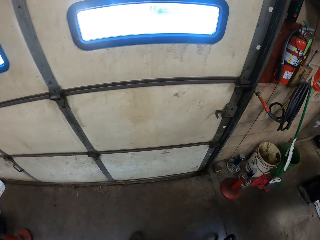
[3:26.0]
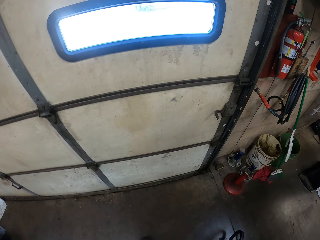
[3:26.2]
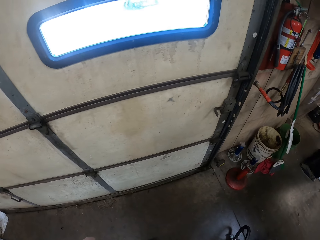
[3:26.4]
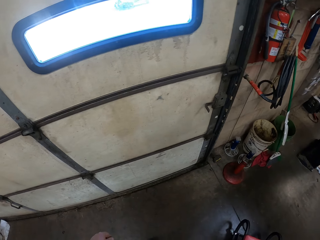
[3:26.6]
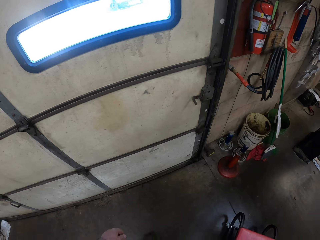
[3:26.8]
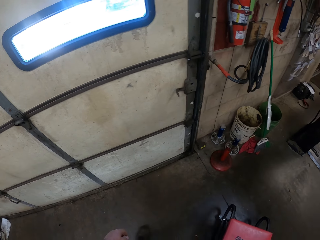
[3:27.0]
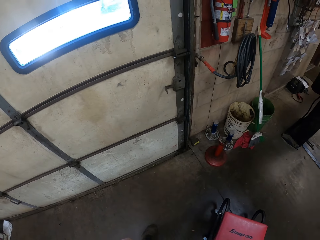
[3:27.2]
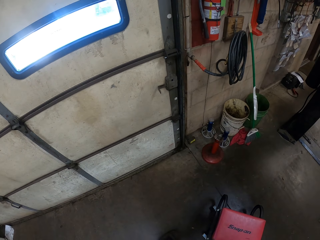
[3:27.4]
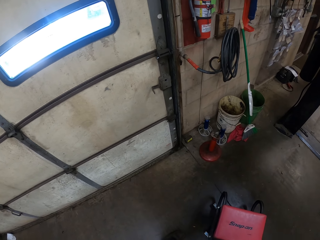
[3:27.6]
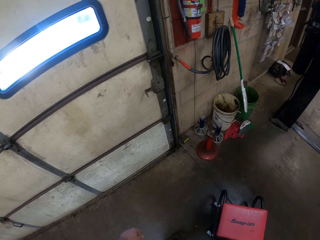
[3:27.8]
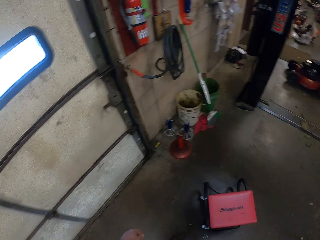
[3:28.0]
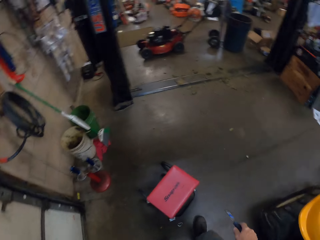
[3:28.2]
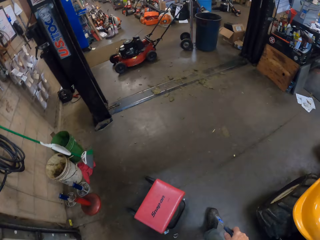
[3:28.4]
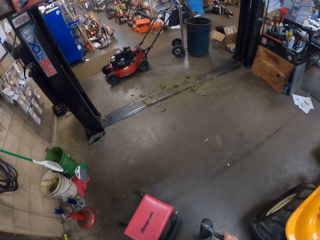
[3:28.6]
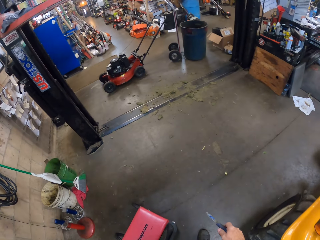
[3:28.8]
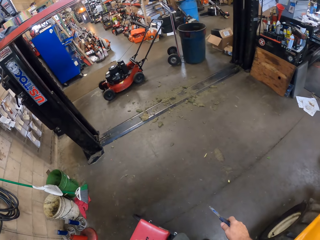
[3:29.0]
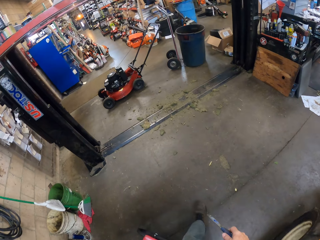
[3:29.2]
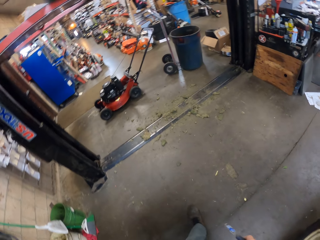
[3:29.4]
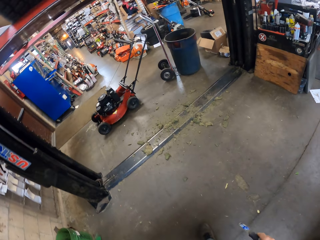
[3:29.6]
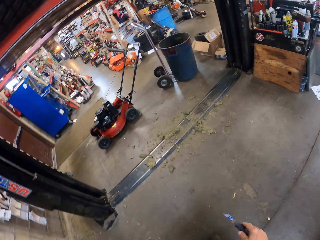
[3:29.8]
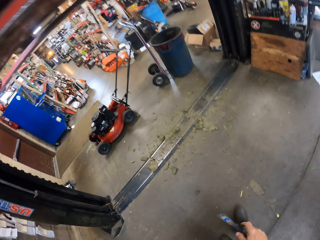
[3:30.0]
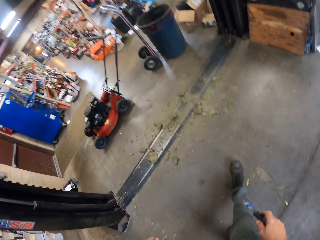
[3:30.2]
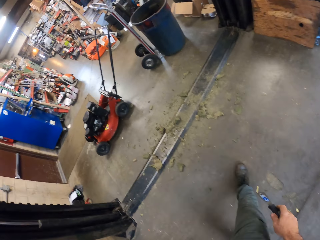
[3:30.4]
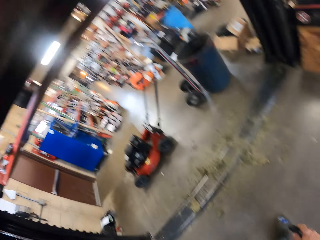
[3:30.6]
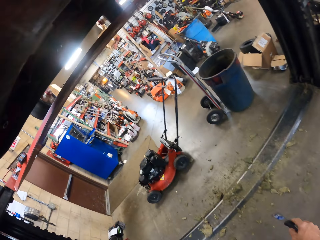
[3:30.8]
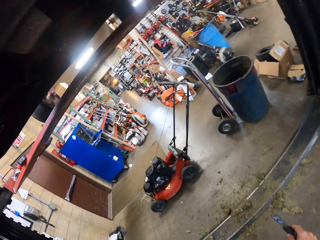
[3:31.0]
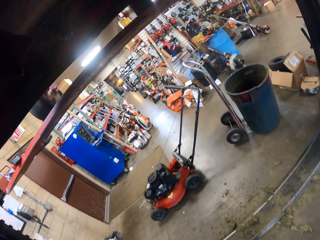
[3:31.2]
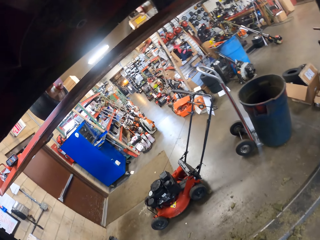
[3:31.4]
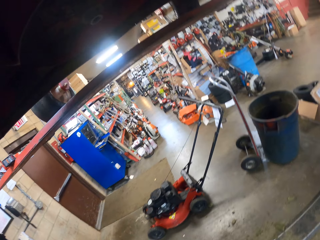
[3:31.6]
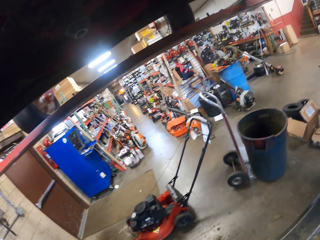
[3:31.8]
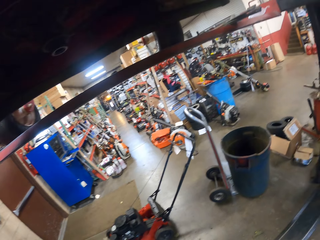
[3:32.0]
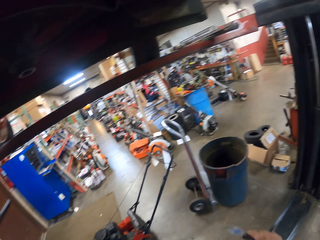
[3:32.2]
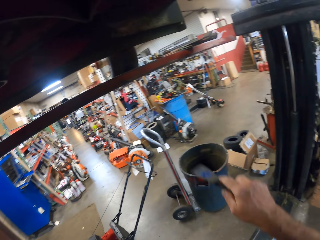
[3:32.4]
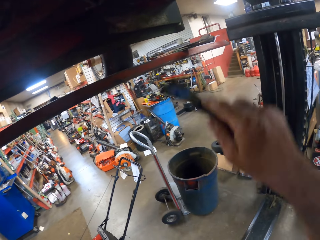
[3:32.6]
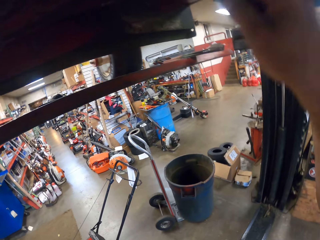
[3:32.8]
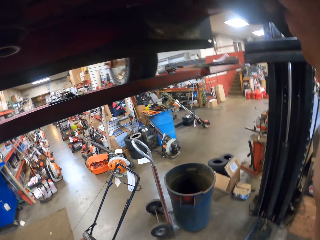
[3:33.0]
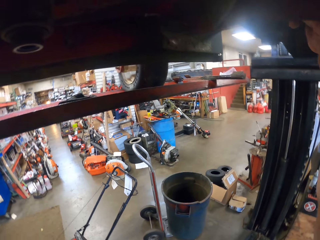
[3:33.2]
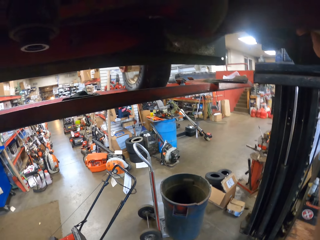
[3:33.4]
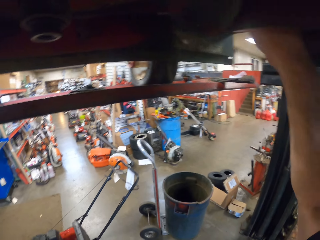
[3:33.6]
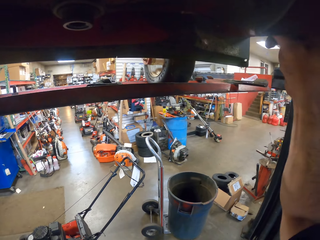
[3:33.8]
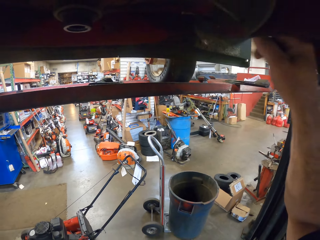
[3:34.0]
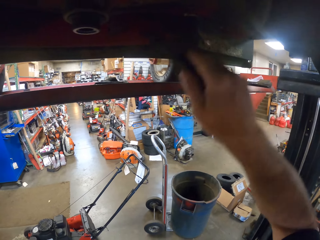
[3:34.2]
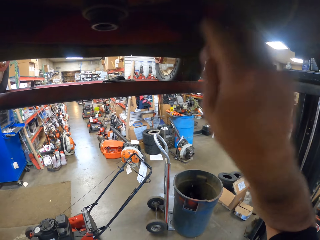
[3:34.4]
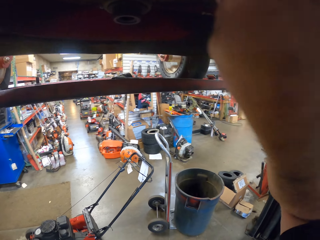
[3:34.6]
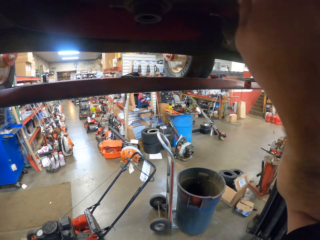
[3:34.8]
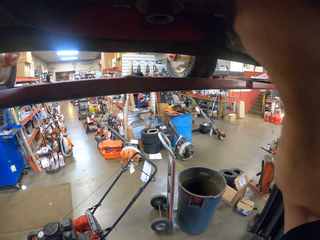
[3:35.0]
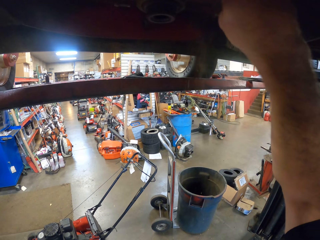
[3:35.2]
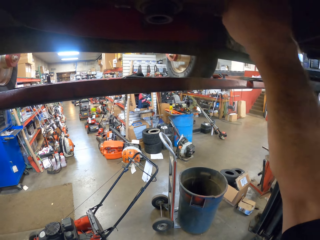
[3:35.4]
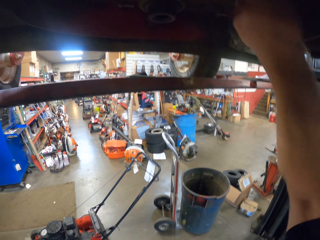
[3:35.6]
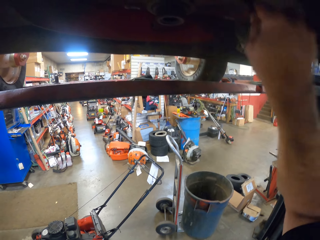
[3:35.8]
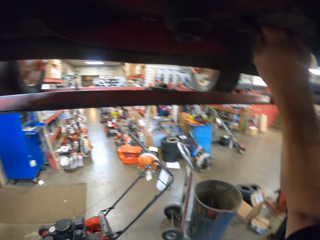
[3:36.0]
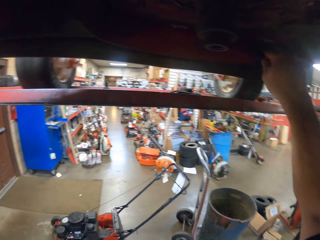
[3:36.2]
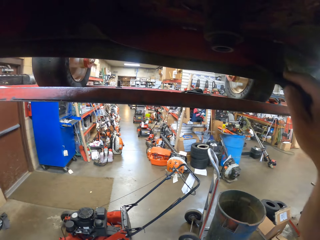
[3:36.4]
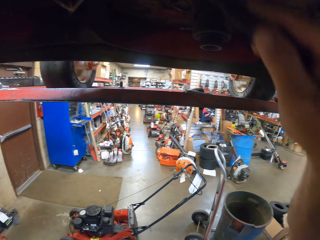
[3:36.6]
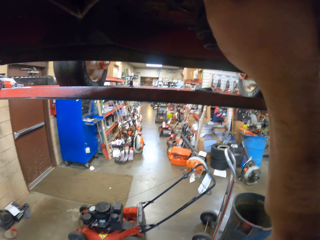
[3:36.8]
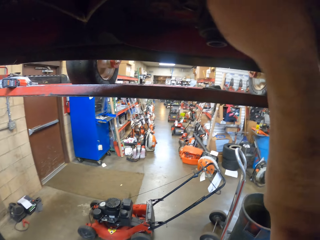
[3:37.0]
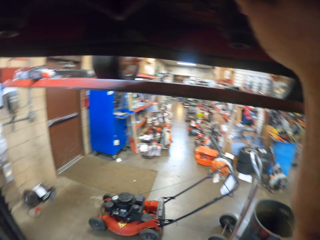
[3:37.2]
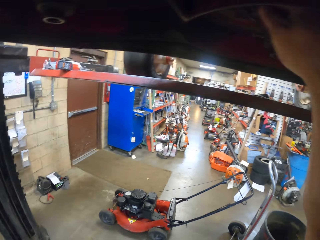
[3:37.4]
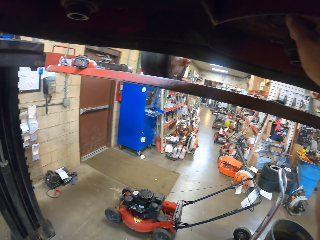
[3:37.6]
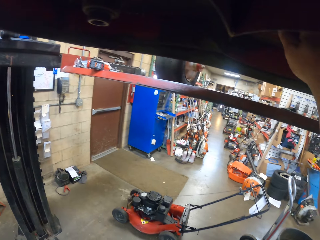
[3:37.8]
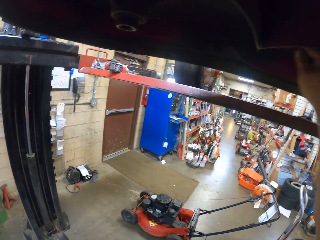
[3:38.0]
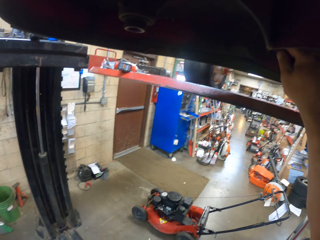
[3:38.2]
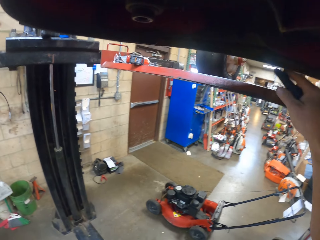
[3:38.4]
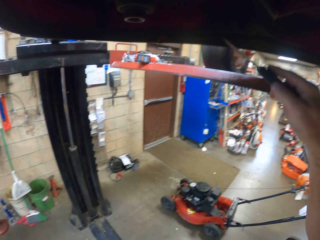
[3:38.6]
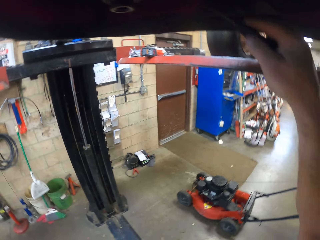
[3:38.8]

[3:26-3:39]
The camera wearer stands beside the door. They walk around the workshop. They scrape the underside of the mower with the scraper or skiving knife.

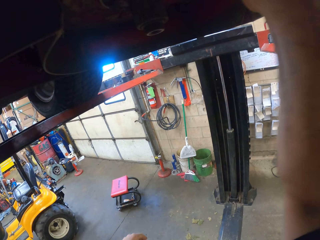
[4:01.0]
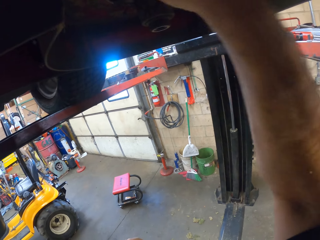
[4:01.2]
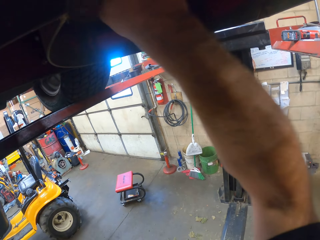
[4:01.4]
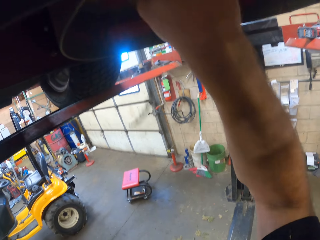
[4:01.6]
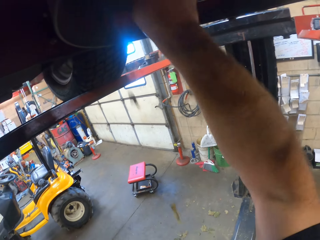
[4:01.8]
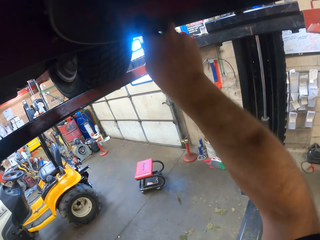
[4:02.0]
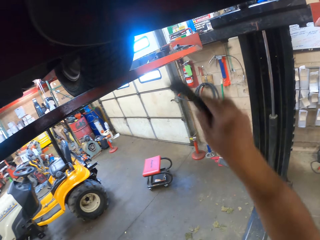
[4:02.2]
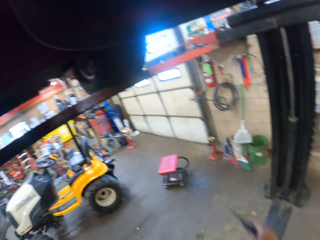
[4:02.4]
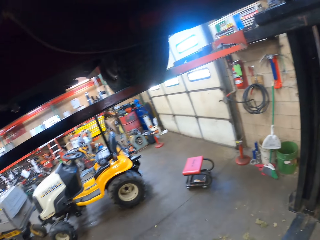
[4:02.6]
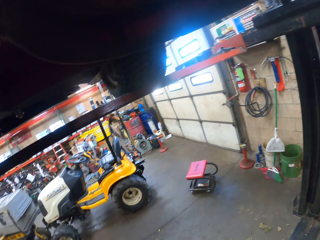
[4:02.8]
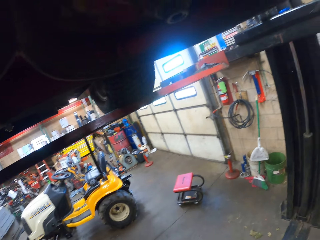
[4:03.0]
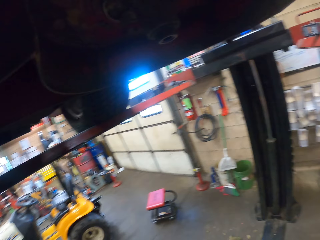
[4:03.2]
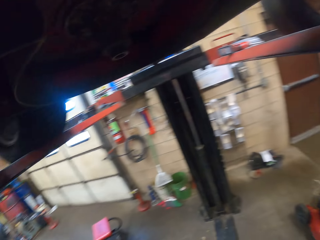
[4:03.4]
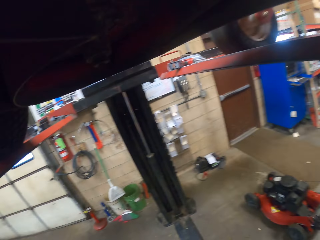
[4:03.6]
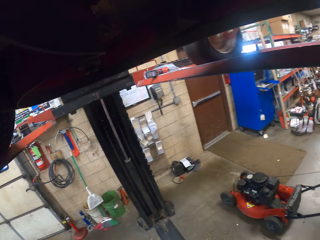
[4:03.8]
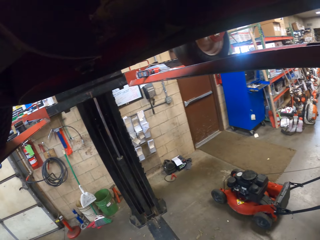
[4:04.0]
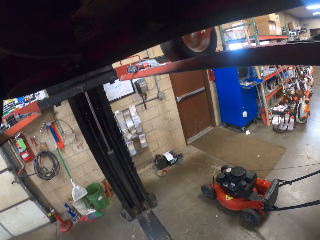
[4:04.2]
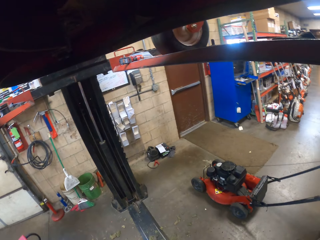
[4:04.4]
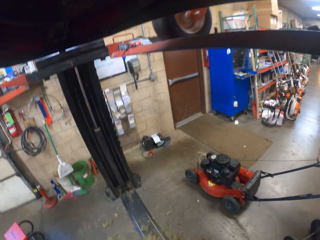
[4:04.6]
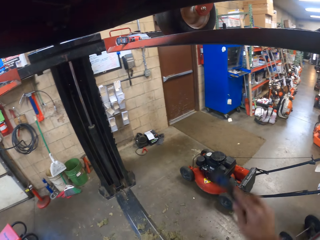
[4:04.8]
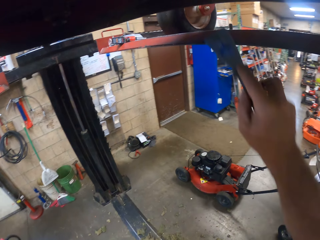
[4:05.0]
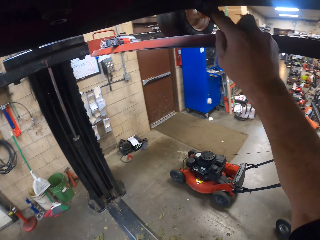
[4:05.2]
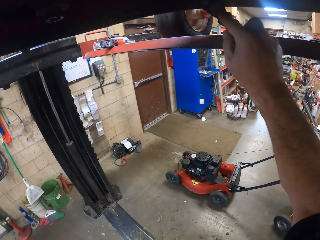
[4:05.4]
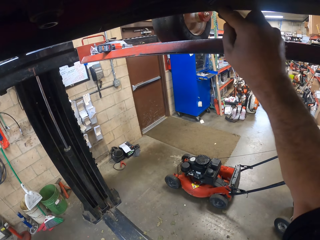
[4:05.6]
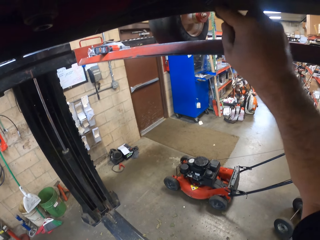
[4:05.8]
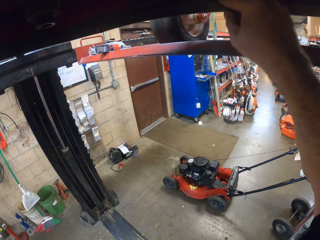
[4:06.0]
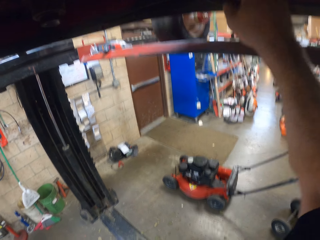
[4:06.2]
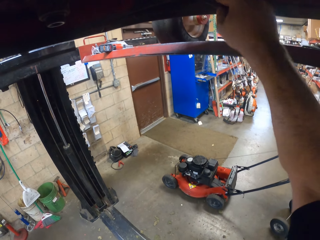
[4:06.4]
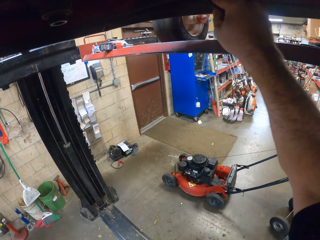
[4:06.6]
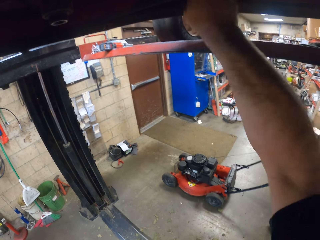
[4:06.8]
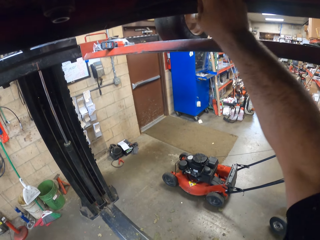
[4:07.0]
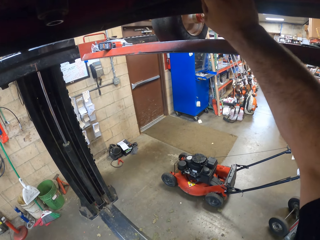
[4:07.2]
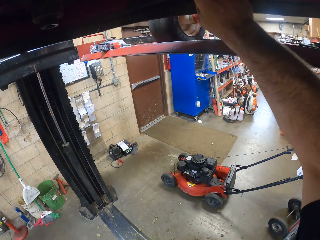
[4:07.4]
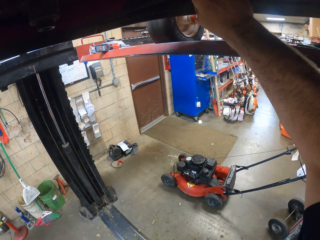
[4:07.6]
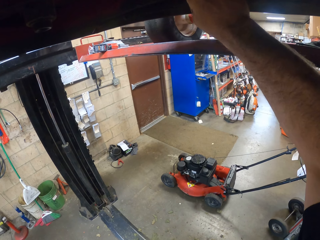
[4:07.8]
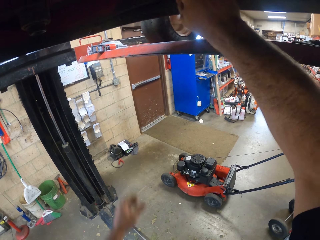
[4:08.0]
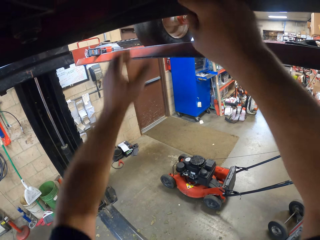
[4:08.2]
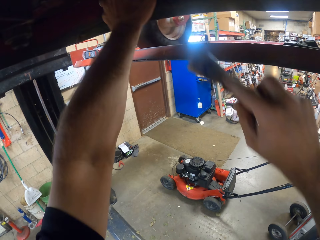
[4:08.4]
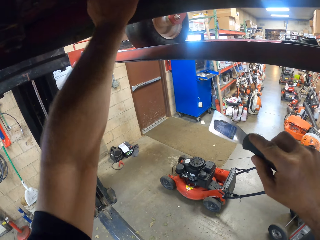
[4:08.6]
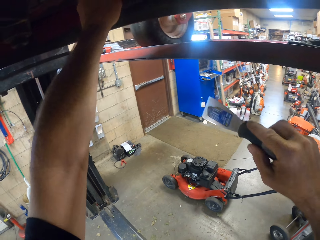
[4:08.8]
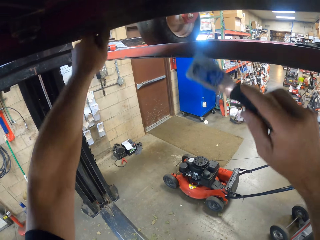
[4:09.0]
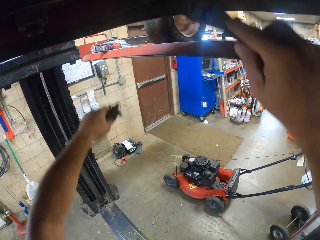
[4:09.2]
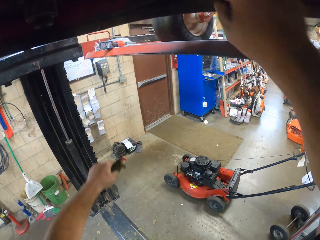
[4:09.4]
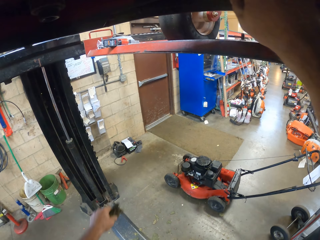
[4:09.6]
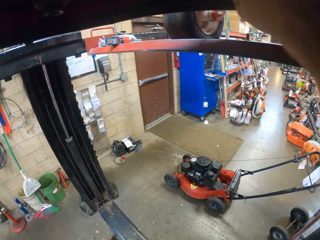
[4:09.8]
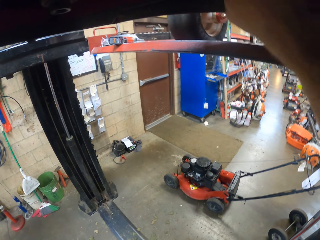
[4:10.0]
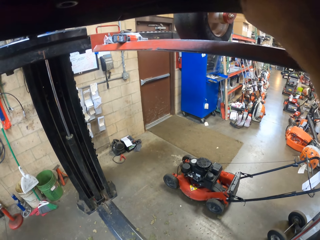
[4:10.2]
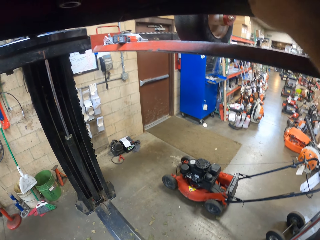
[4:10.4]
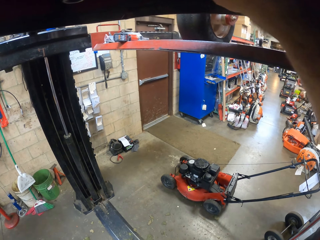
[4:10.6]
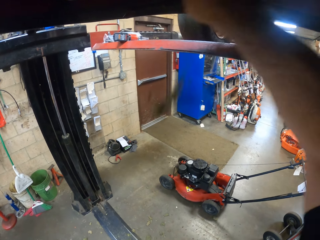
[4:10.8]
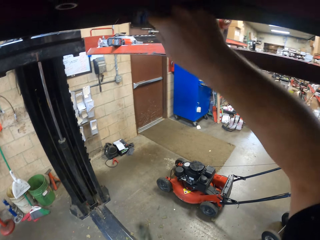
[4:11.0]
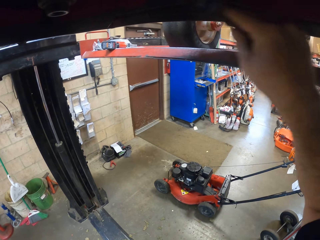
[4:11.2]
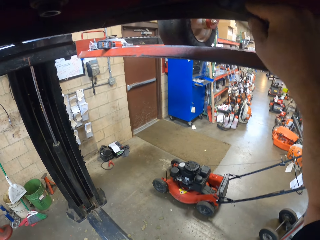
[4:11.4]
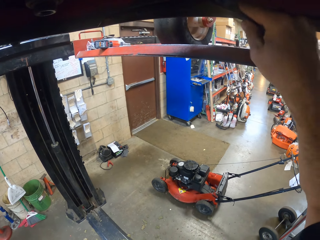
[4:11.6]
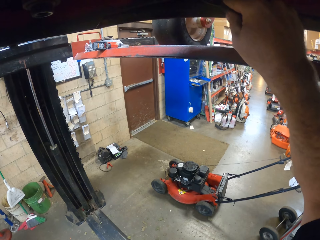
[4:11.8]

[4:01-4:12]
The camera wearer removes dirt from the metal with a skiving knife. He pulls the skiving knife off the metal. He removes dirt from the metal with the skiving knife. He pulls the skiving knife off the metal. He removes some grass from the underside of the mower with his left hand. He removes dirt from the metal with the skiving knife.
